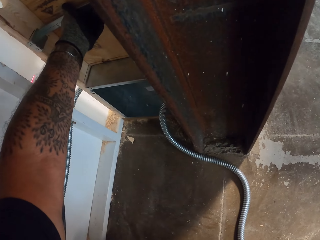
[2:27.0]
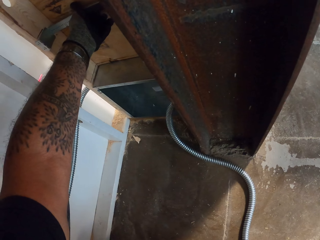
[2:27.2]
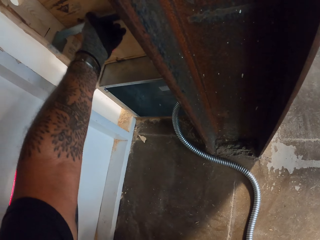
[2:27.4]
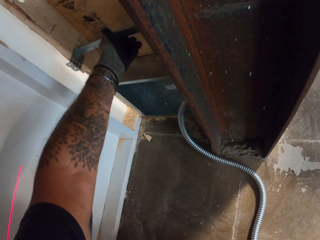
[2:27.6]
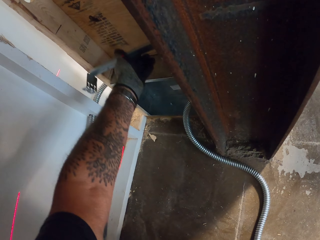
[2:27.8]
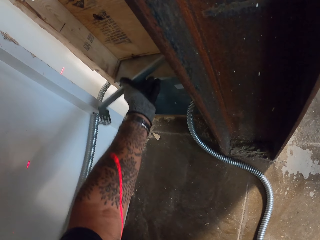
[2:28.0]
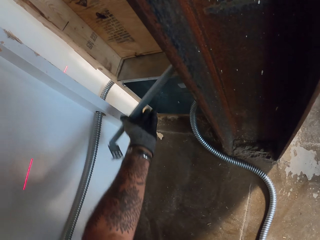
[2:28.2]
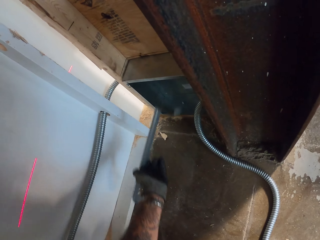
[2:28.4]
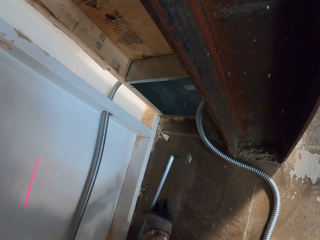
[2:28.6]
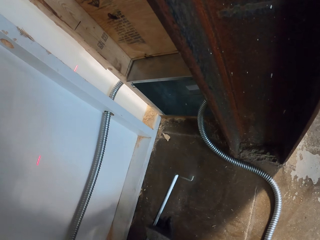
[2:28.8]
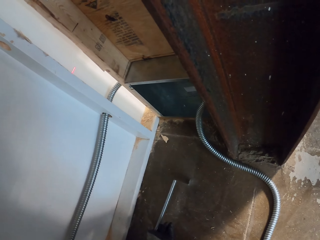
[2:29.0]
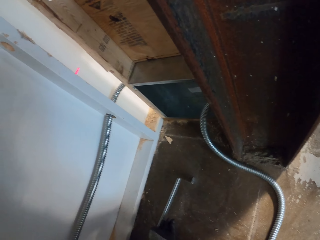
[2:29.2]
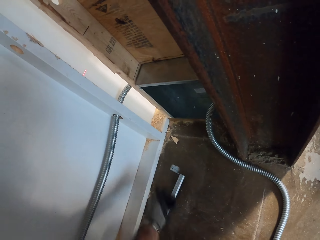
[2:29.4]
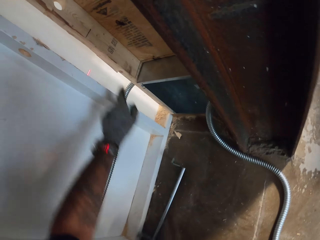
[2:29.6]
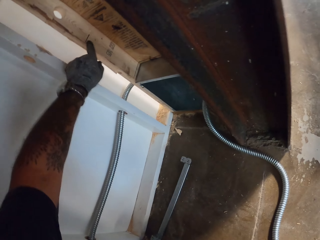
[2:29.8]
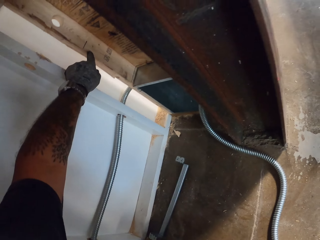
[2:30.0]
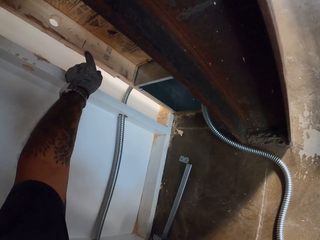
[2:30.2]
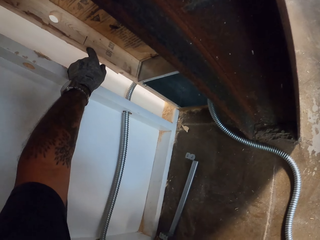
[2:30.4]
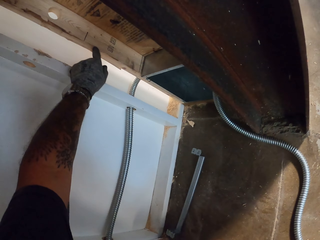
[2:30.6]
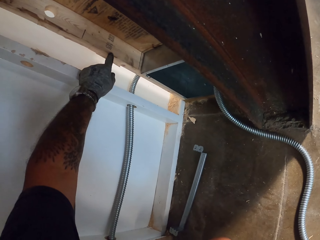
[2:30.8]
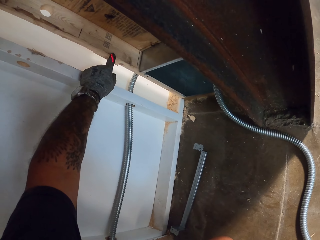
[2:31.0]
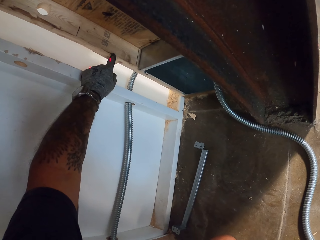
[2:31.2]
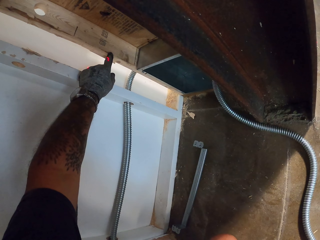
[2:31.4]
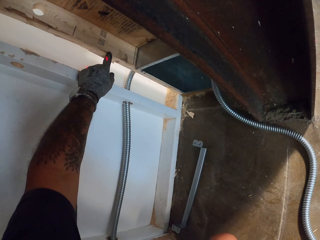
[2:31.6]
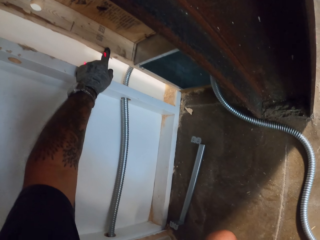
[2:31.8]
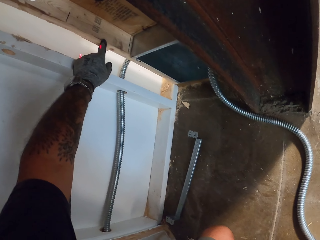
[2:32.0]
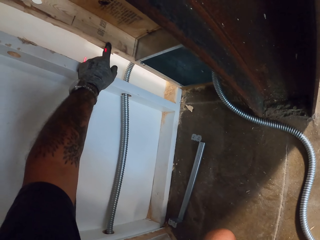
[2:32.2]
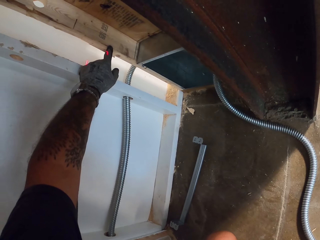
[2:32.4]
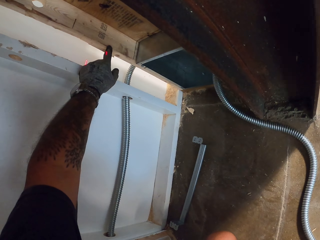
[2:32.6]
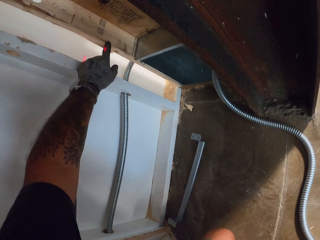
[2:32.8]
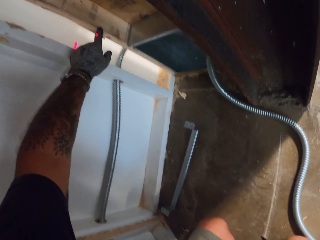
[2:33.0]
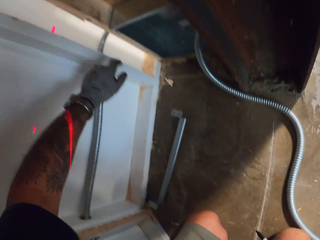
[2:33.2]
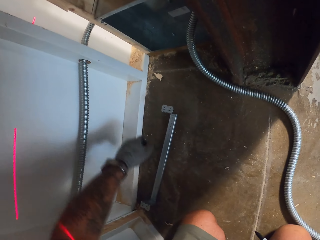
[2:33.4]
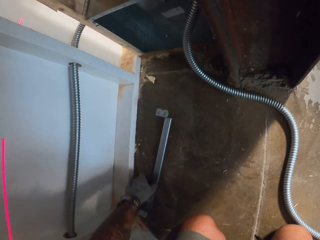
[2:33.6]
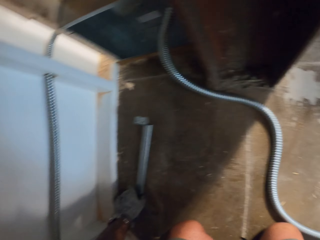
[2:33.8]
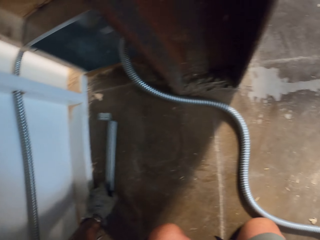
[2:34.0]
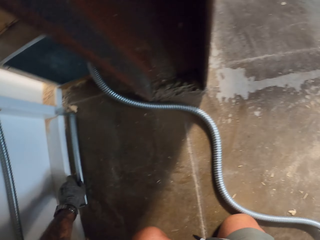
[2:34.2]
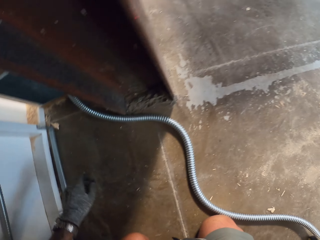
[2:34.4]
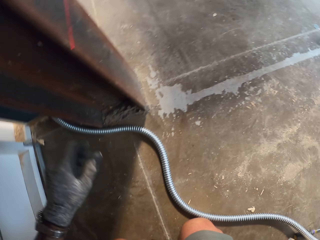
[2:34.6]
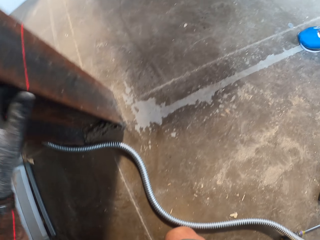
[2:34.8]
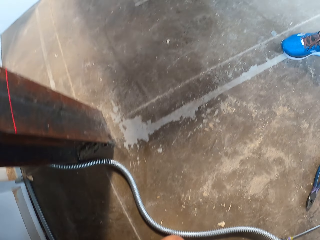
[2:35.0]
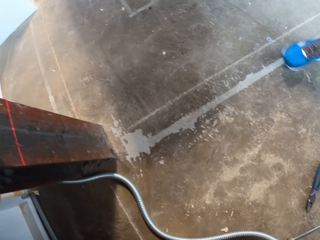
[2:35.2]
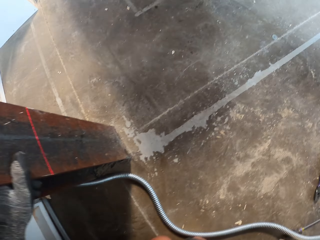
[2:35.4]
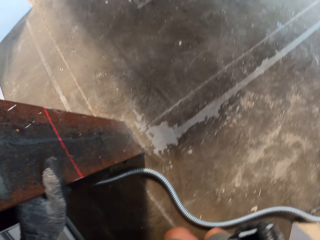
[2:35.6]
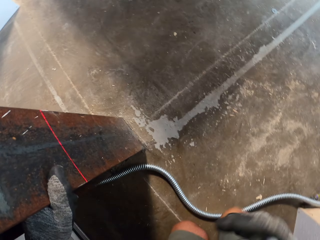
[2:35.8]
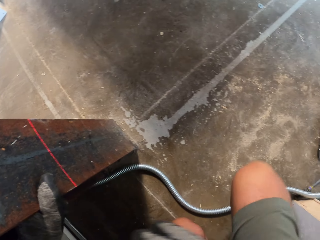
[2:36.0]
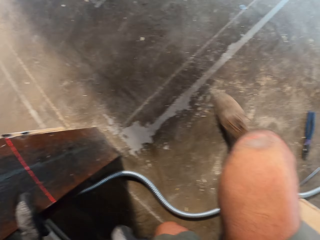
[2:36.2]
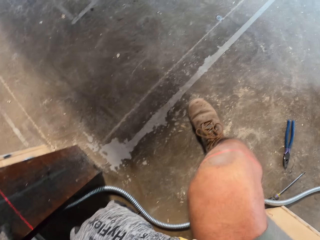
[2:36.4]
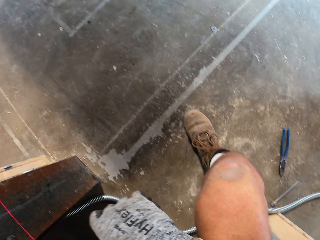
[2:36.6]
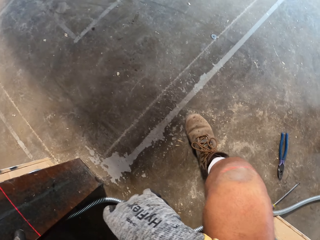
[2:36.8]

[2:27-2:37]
The camera wearer removes a metal rod from a wall. He puts down the metal rod on the floor. He rubs a piece of wood with his hand. He puts his hand on the wall. He moves the metal rod from the floor.

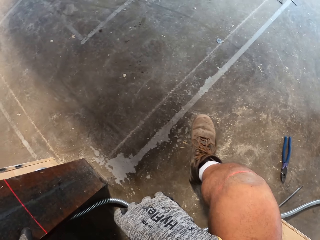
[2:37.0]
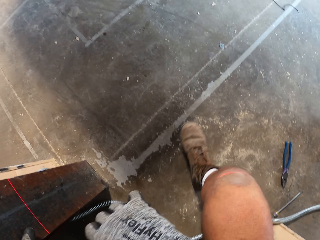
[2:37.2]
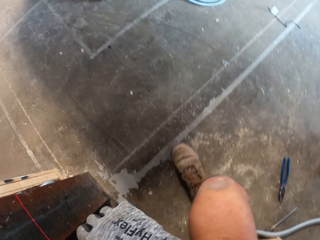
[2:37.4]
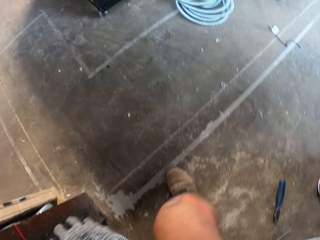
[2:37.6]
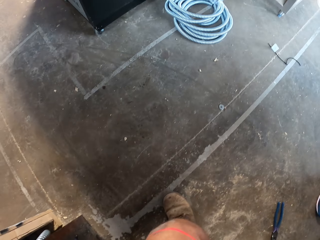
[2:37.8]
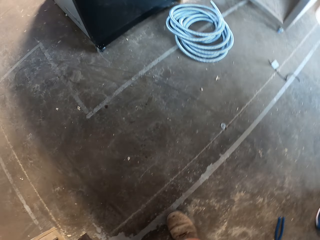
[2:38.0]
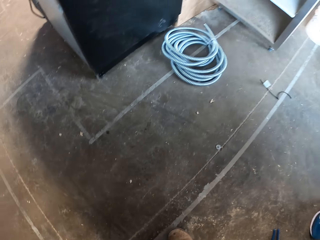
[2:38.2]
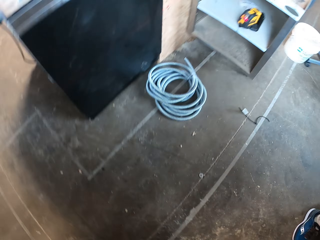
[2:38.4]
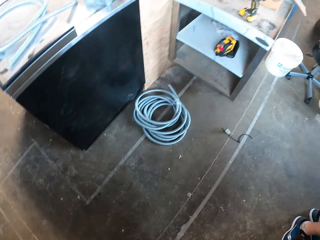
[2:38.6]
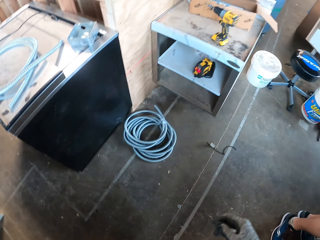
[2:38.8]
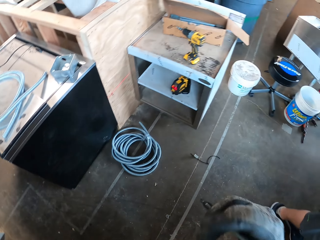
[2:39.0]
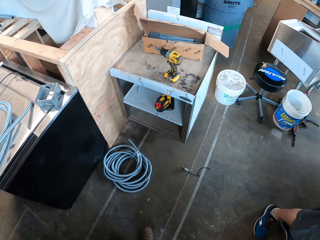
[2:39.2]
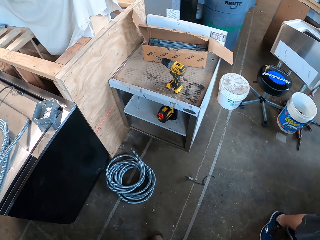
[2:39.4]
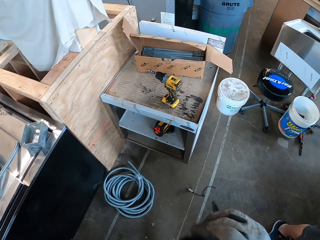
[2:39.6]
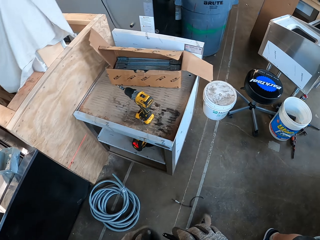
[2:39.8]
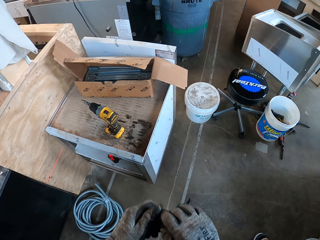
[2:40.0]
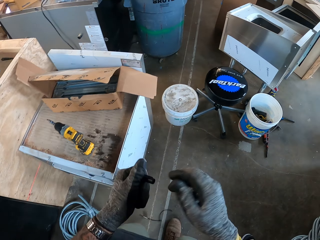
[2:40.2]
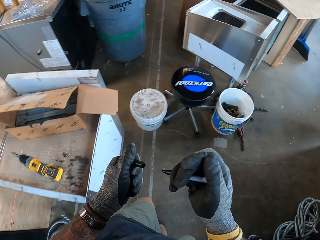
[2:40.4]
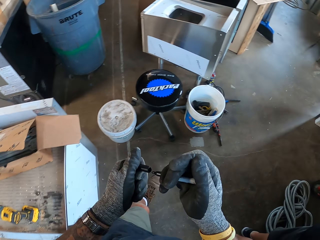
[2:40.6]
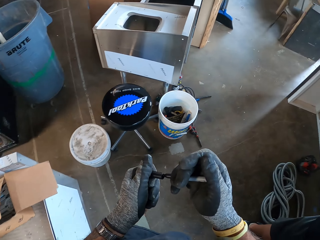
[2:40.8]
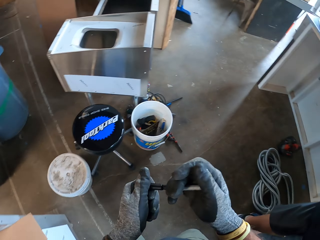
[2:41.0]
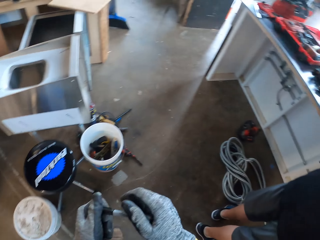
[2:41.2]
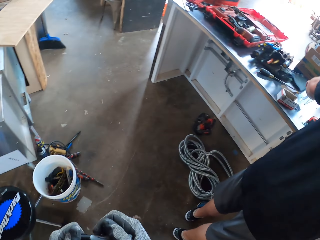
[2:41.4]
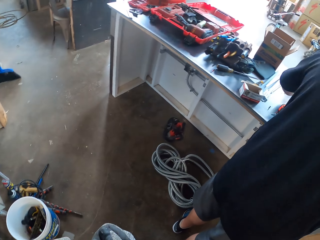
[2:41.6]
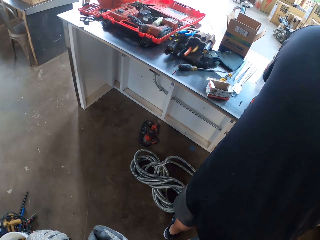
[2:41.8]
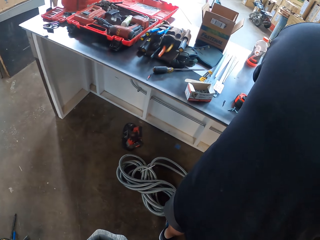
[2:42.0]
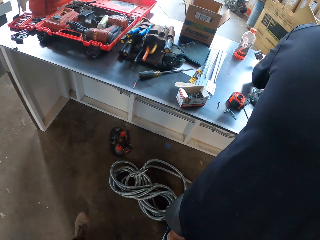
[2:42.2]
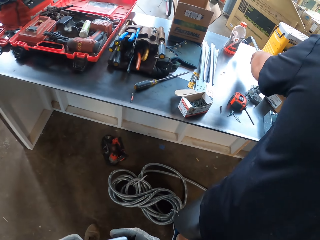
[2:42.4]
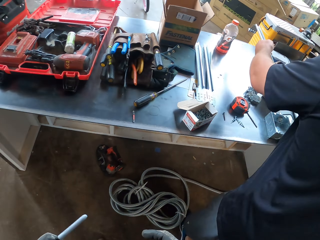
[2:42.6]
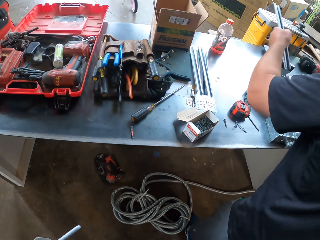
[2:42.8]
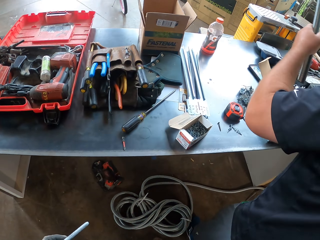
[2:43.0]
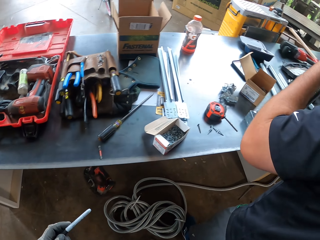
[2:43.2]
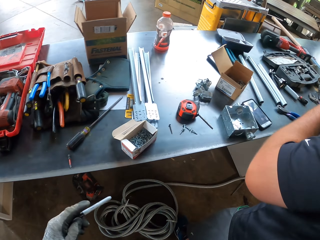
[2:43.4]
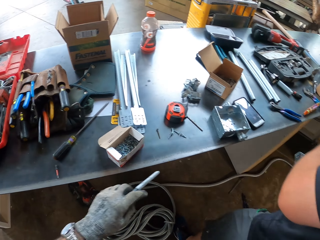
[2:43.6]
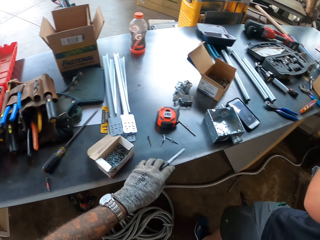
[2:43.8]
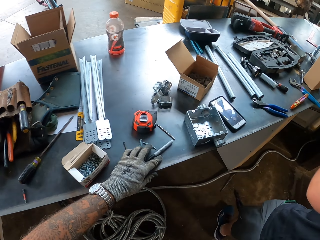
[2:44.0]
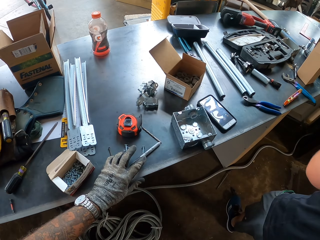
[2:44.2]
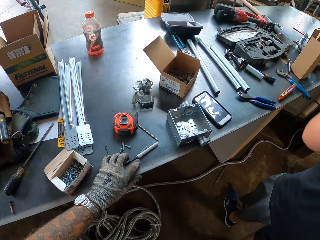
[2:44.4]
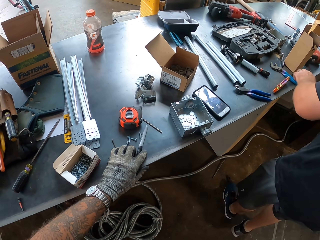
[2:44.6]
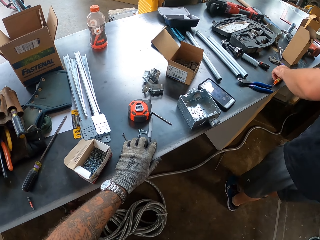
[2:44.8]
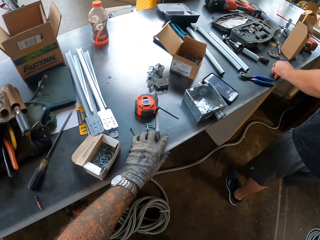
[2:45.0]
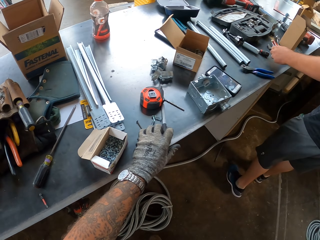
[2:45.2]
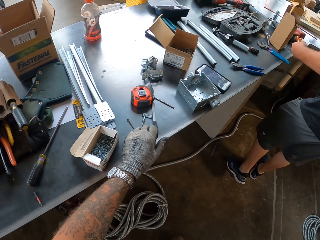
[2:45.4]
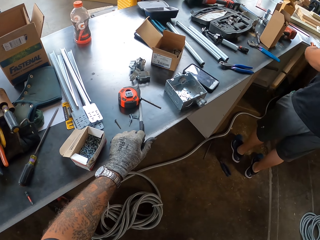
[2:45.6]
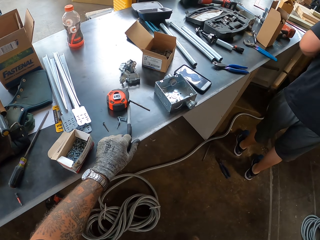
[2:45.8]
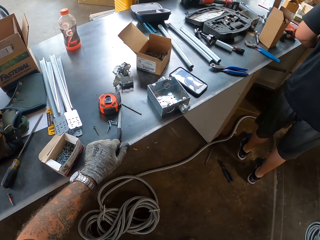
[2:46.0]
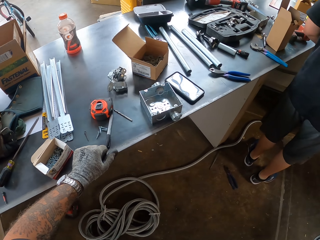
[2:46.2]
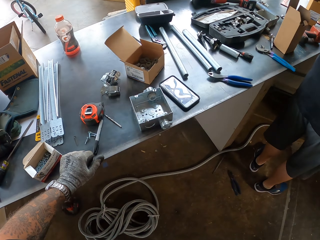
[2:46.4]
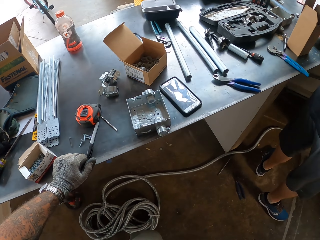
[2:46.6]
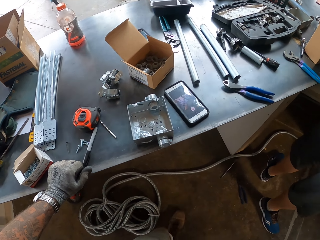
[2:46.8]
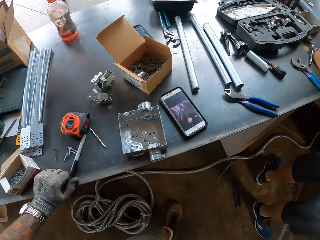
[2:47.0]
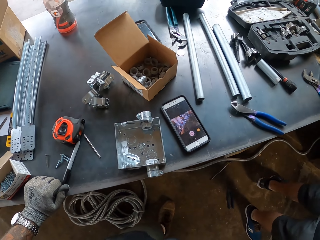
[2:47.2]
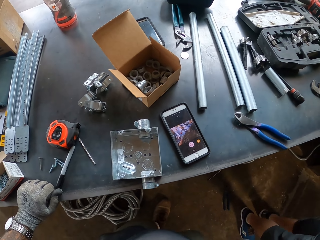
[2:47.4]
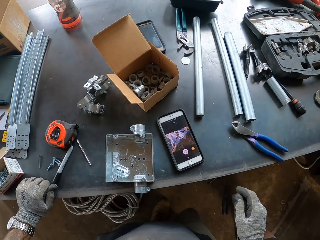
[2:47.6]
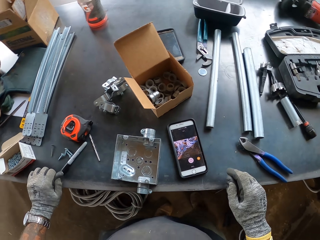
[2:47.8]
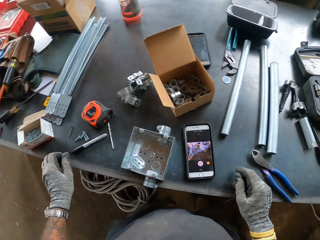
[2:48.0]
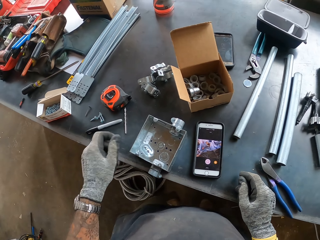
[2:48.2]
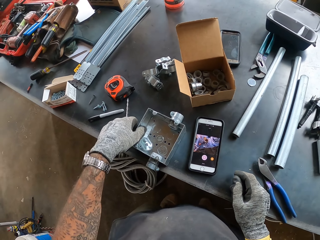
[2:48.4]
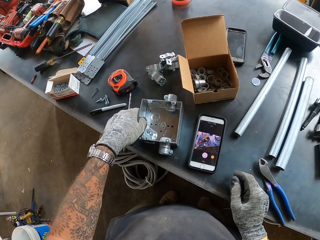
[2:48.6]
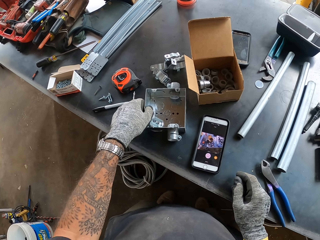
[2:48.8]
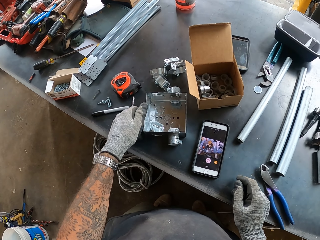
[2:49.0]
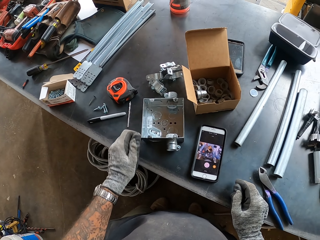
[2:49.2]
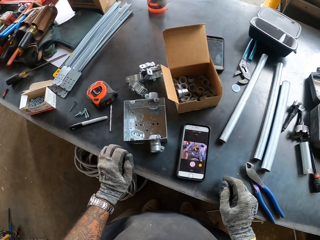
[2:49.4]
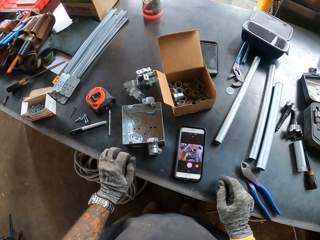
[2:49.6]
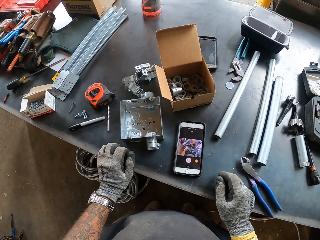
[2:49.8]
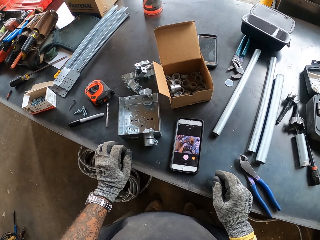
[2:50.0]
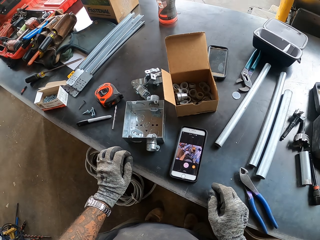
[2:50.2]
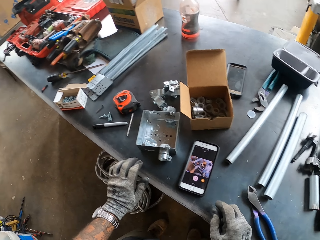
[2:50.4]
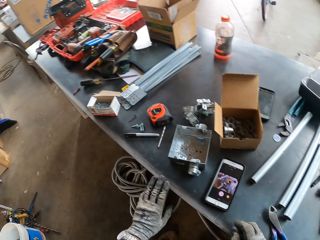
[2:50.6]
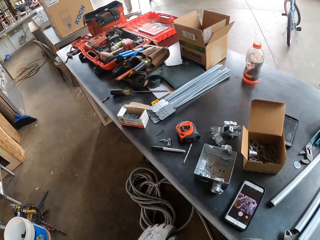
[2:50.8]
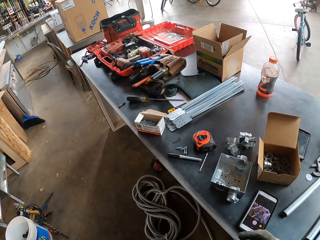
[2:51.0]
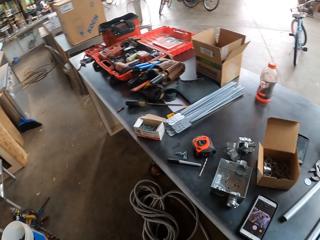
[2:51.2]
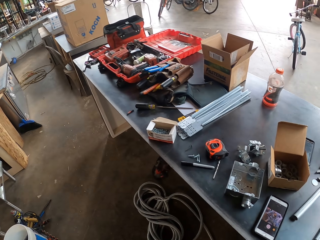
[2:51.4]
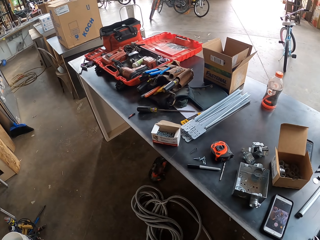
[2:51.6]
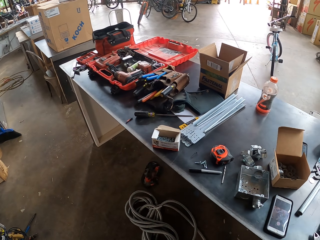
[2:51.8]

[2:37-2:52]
The camera wearer moves his feet on the floor. He looks around a garage. He walks around the garage. He inserts a cap in a pen. He walks around the garage. A man moves a metal rod on a table. The camera wearer puts down the pen on the table. The man picks up a folding knife from the table. The camera wearer walks around the garage. He holds the table with his hands. He moves metal on the table. He moves a box on the table. He looks around the garage. He moves his hands on the table.
